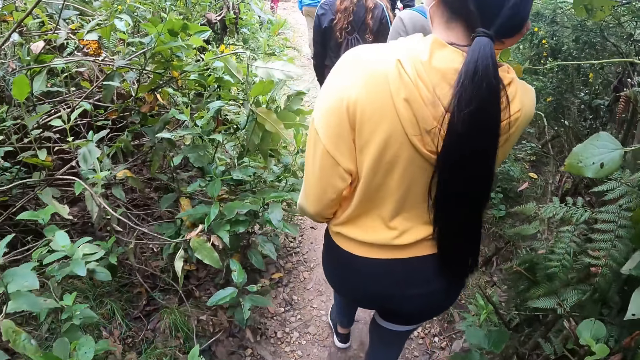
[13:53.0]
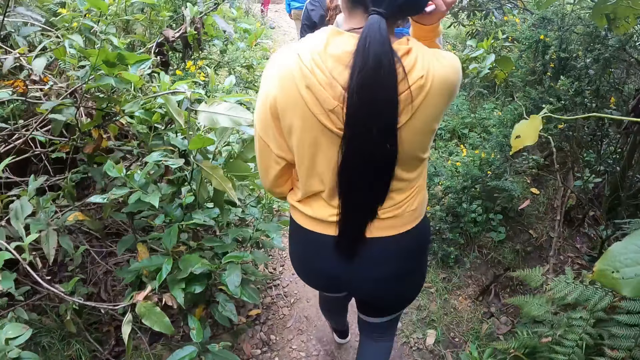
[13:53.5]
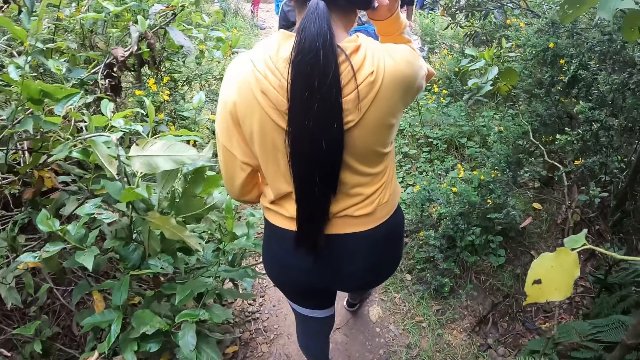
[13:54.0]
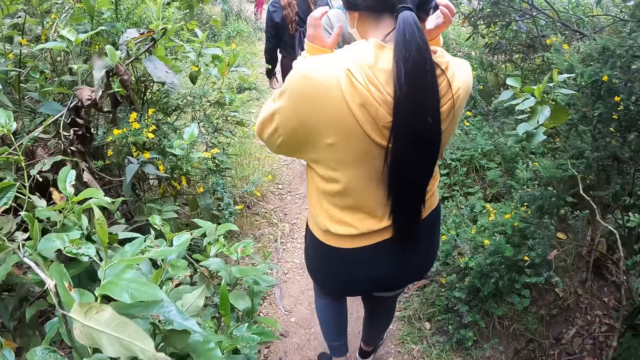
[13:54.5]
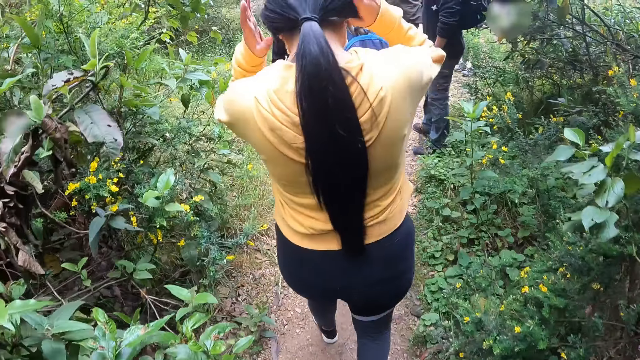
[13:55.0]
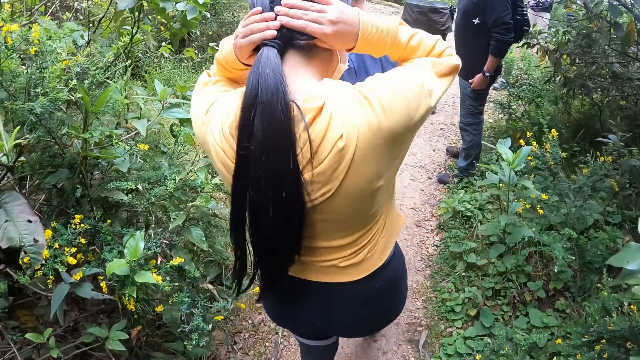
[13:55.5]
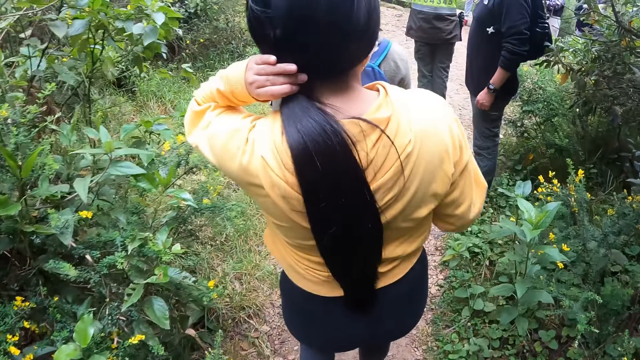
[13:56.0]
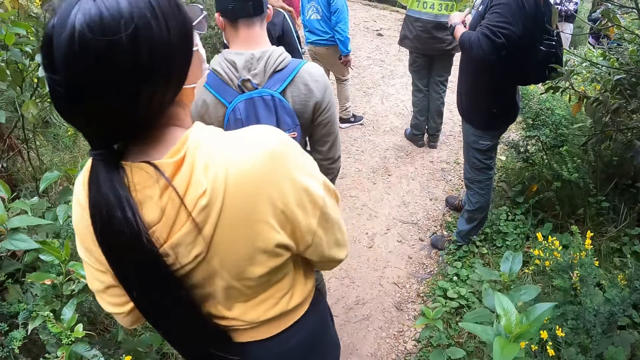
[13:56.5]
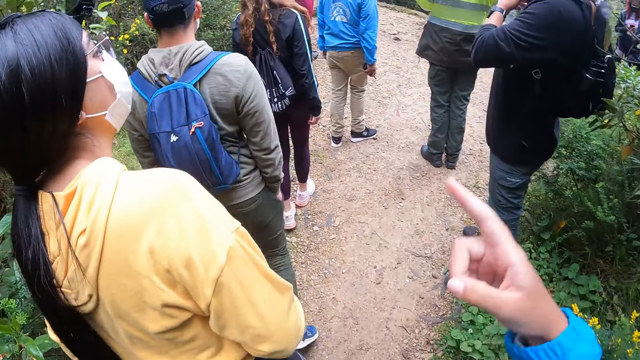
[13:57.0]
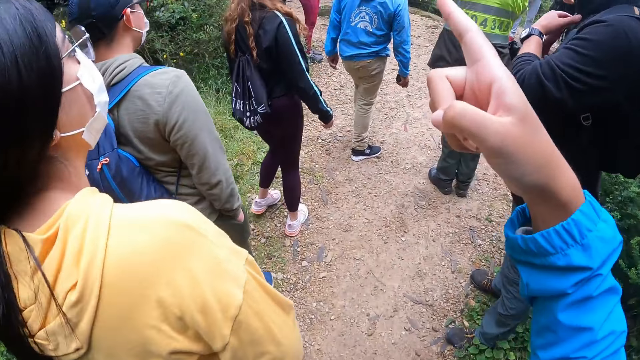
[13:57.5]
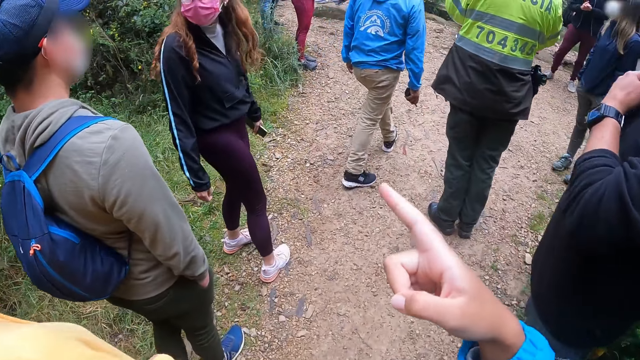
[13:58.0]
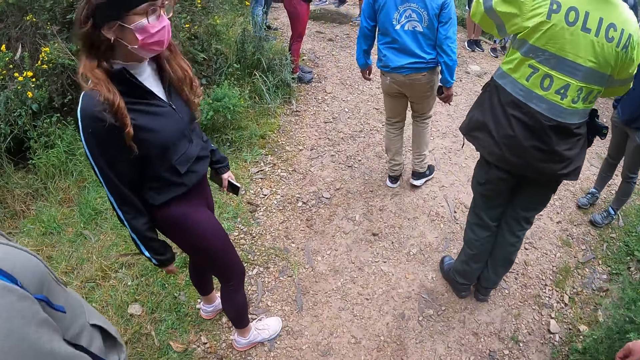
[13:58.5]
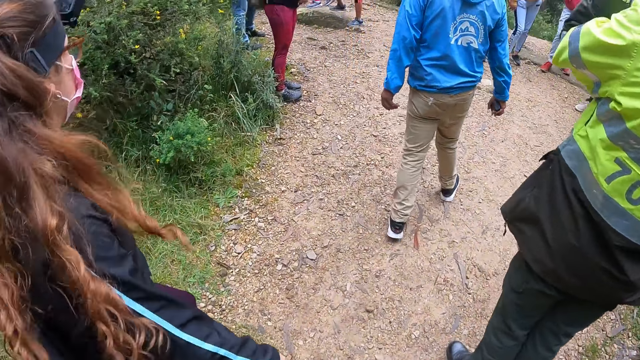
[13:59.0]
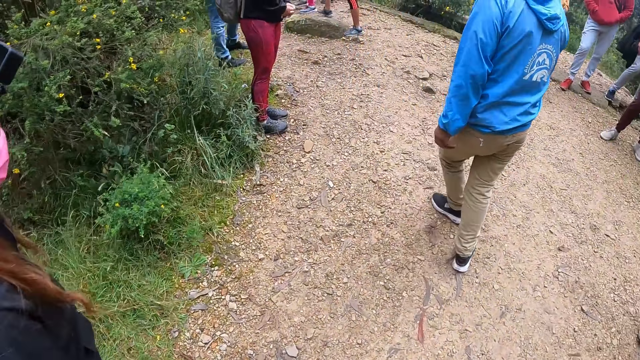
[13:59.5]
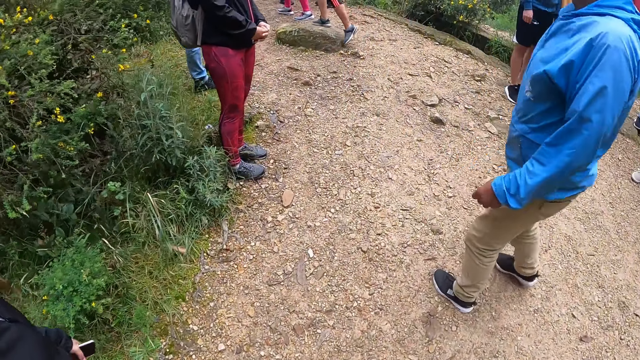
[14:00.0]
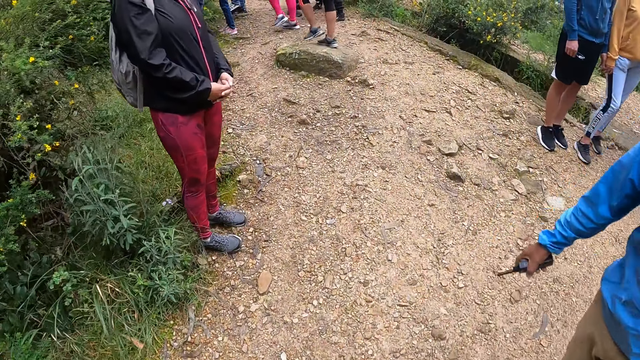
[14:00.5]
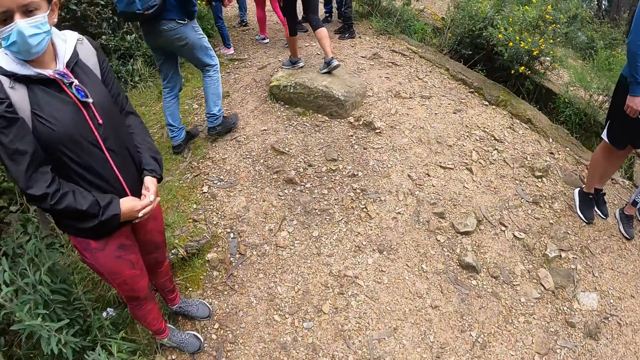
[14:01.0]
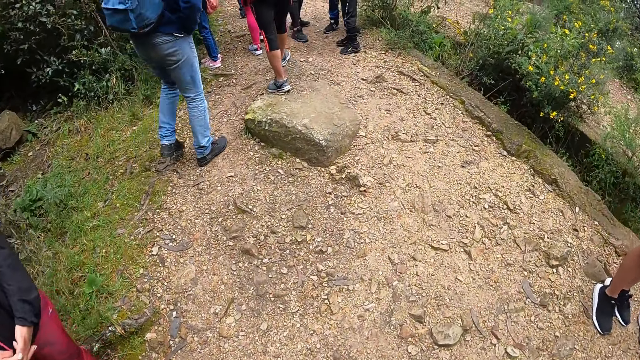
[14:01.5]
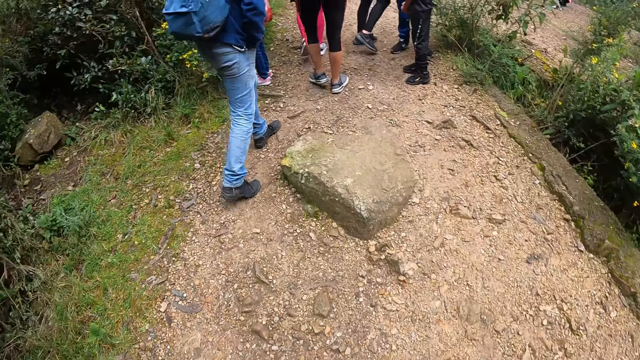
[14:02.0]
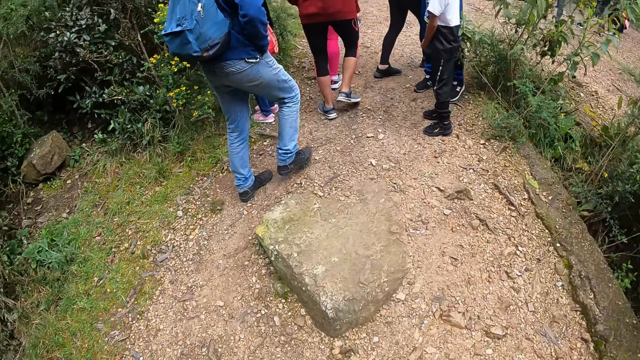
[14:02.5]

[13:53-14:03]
The camera wearer points at the hill. They walk up the hill.

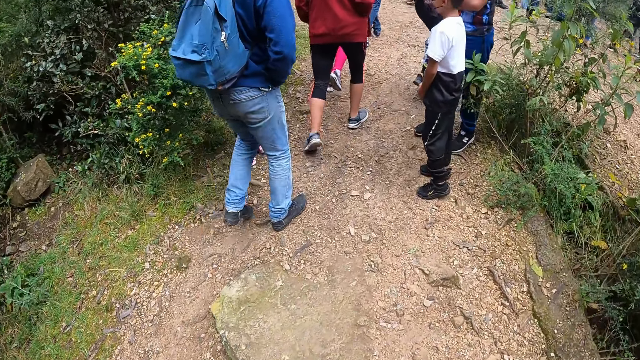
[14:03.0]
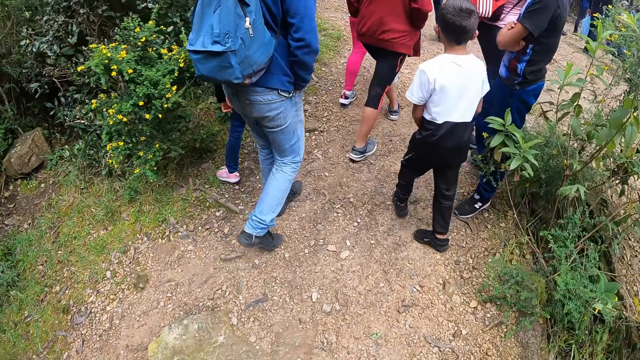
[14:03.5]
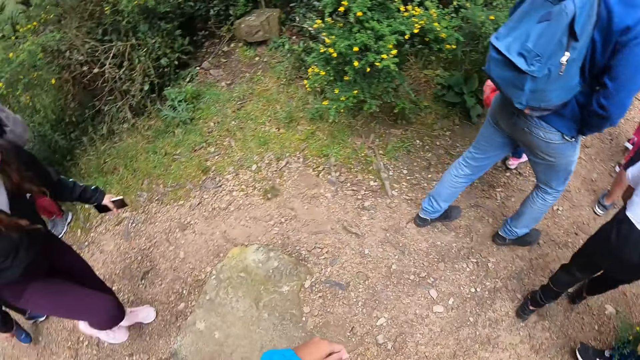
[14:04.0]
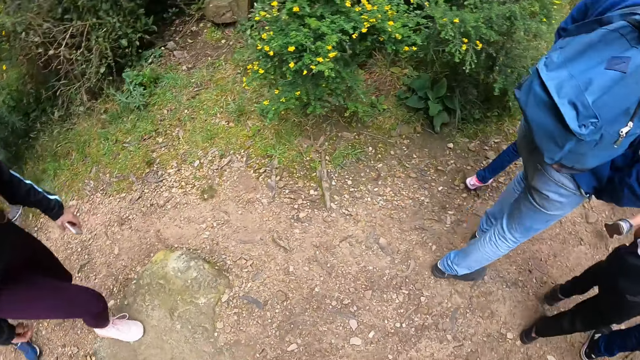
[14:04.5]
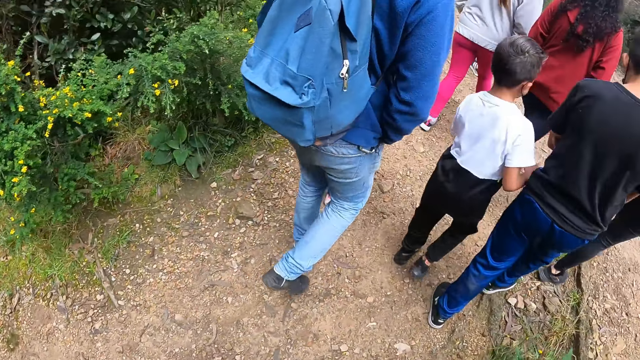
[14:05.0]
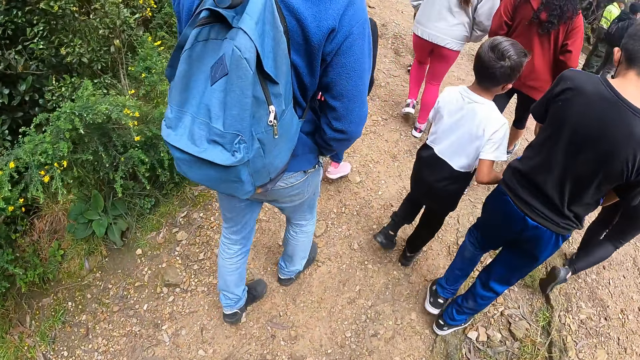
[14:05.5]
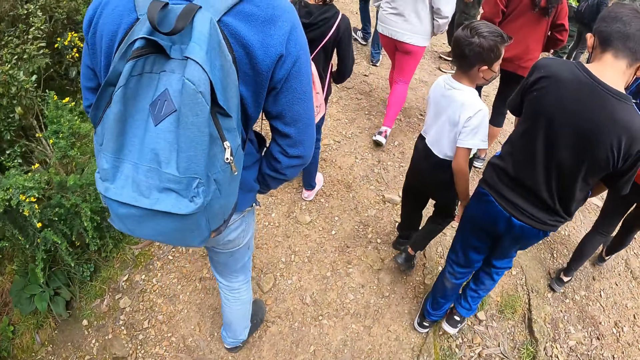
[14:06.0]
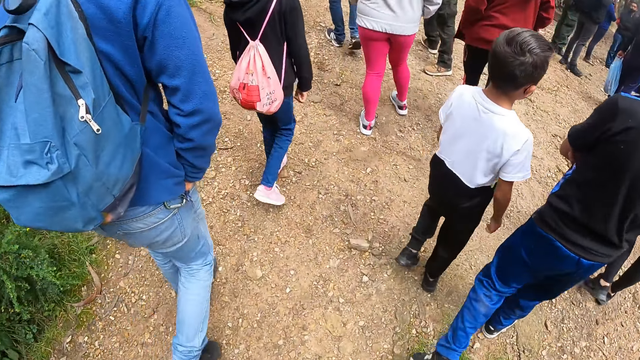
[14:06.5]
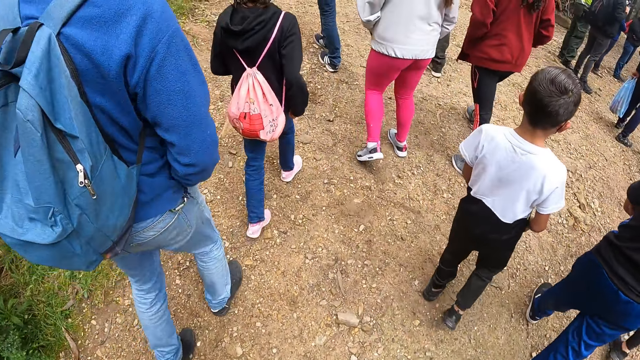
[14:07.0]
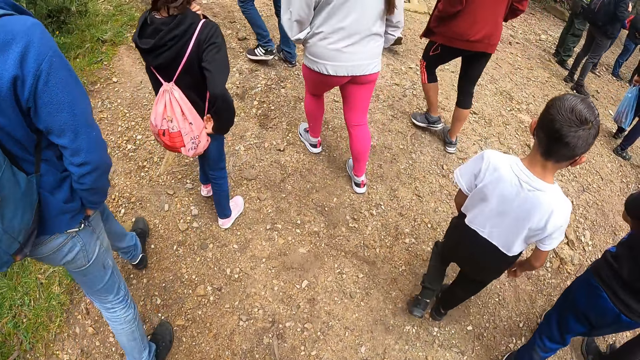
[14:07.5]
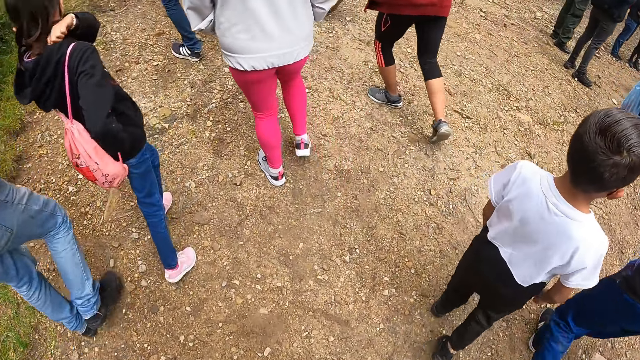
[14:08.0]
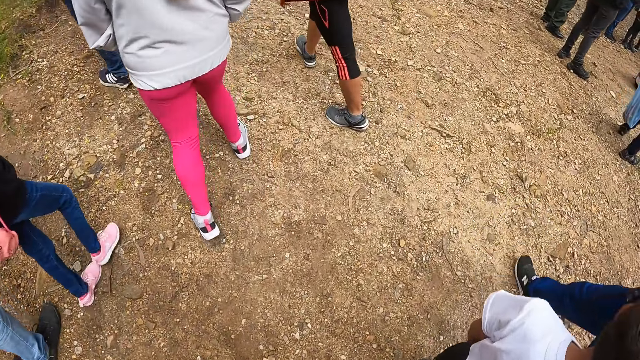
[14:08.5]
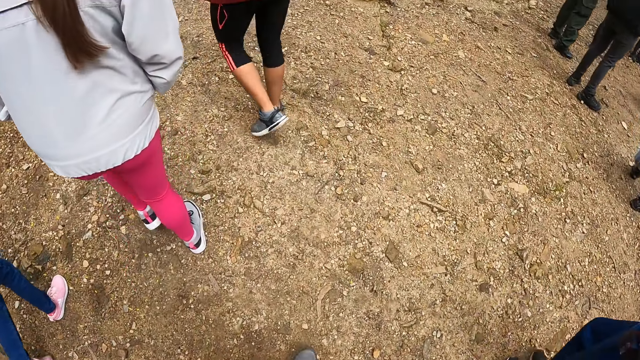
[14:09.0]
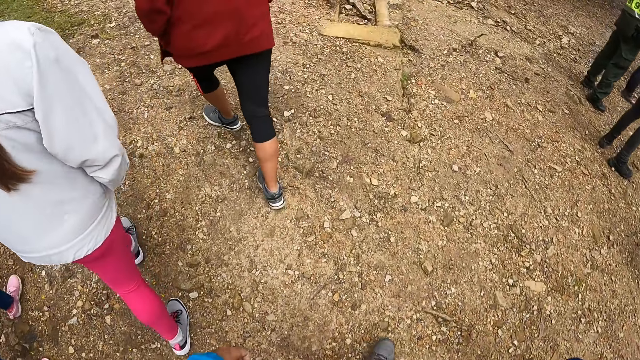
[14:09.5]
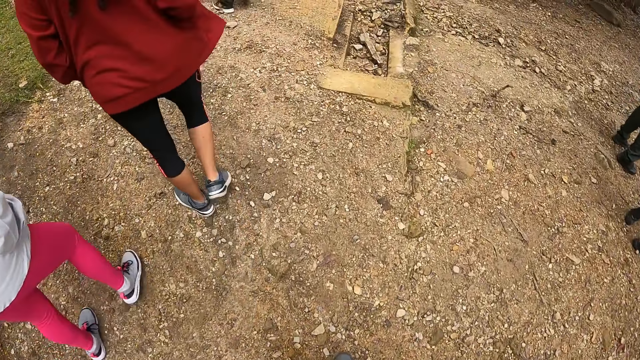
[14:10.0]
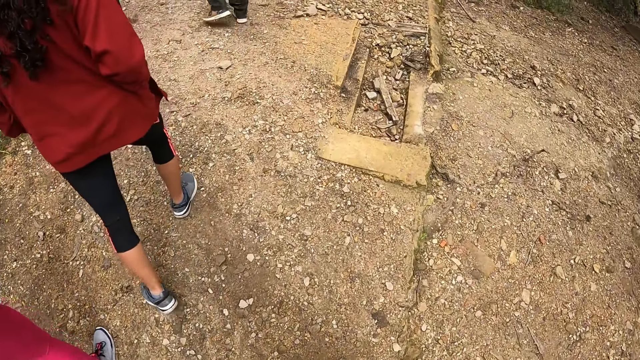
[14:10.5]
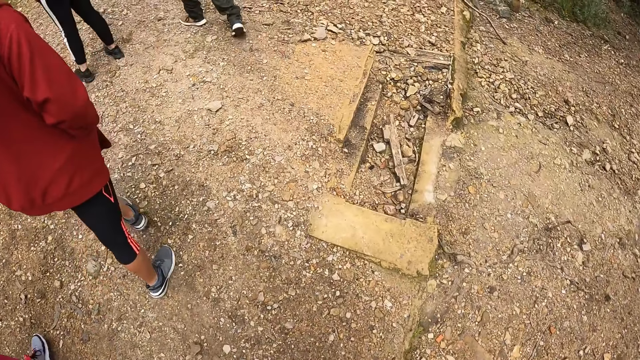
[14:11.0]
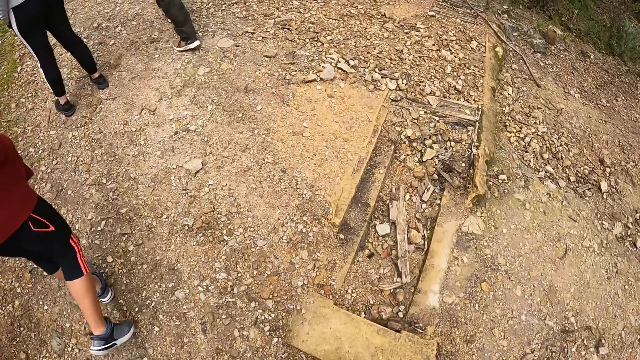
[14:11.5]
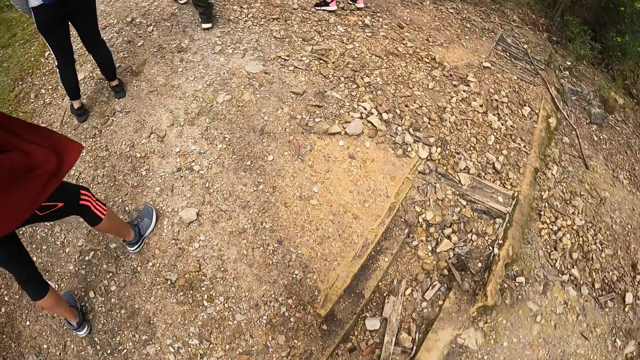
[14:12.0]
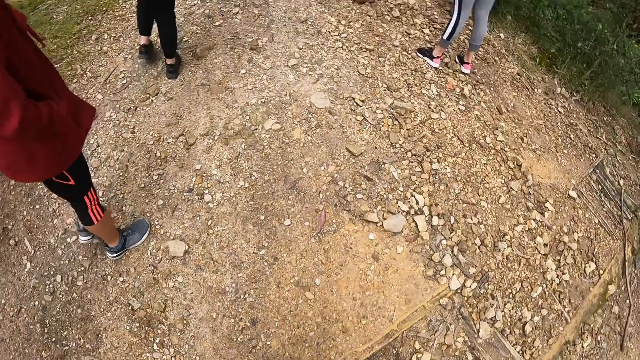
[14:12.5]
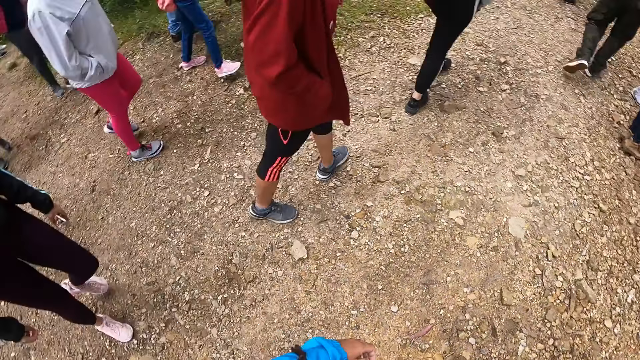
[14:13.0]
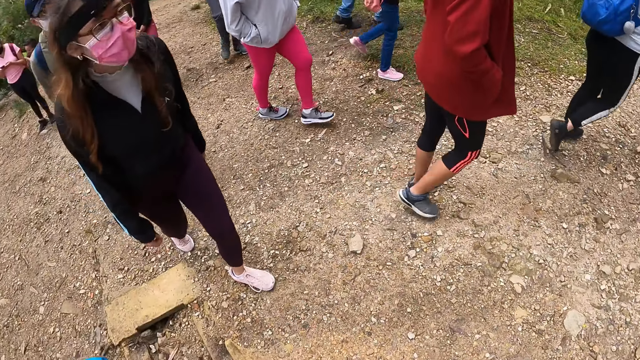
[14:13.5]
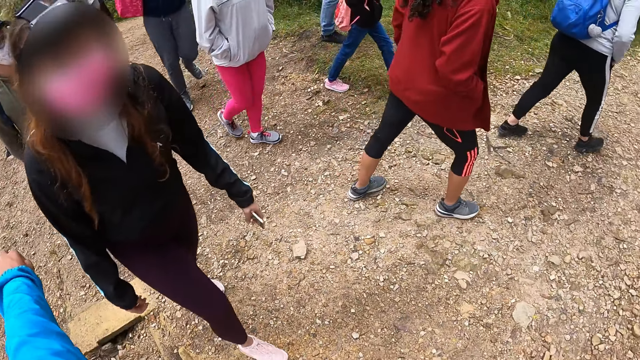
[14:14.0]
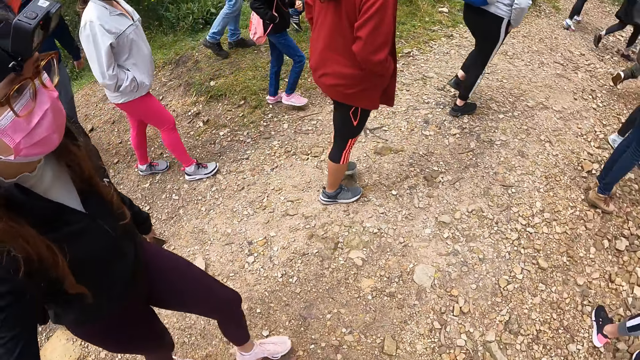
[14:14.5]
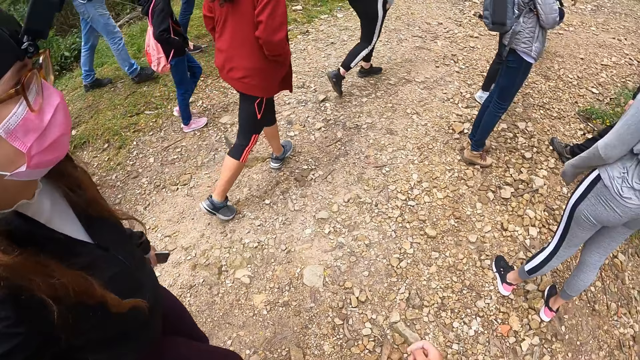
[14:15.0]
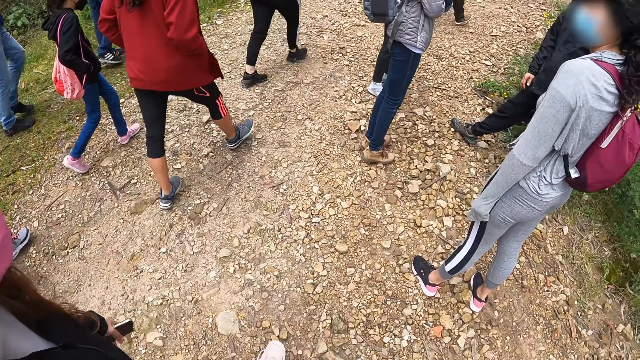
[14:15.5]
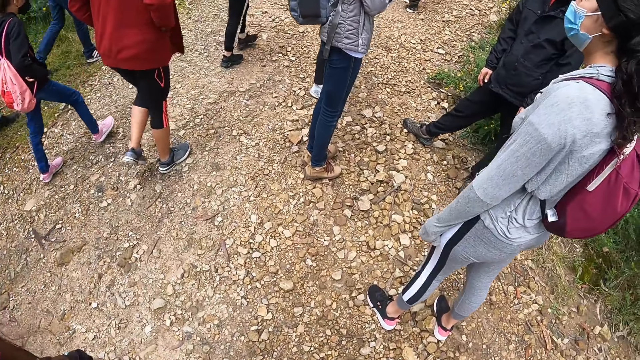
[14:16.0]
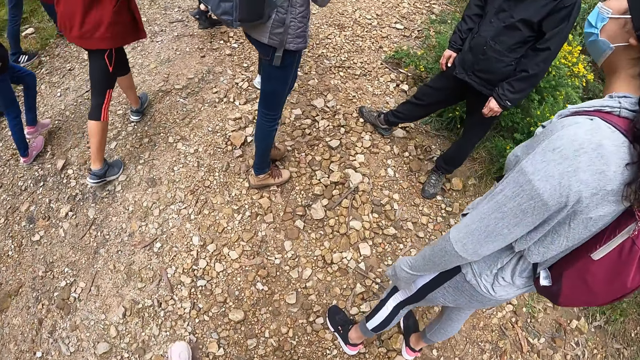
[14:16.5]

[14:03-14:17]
The camera wearer looks around the hill. A woman holds a phone in her left hand. The camera wearer walks up the hill. He holds the woman with his left hand.
